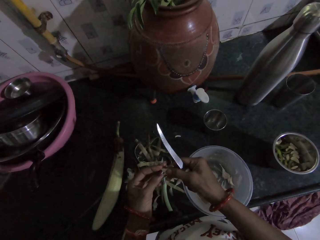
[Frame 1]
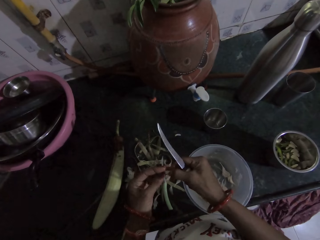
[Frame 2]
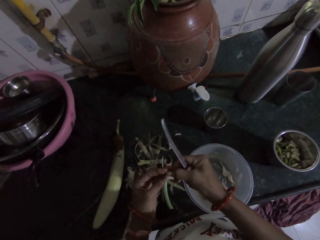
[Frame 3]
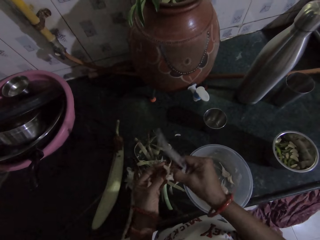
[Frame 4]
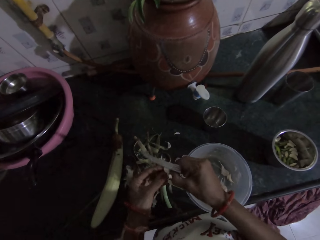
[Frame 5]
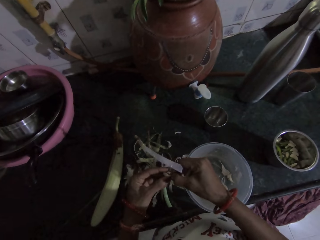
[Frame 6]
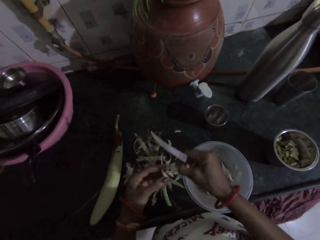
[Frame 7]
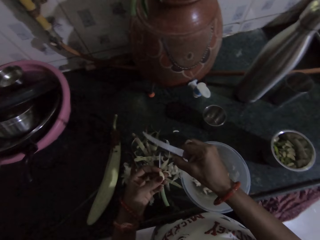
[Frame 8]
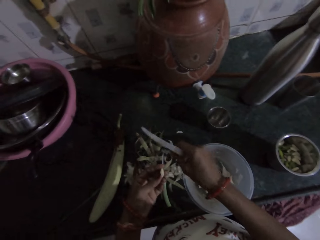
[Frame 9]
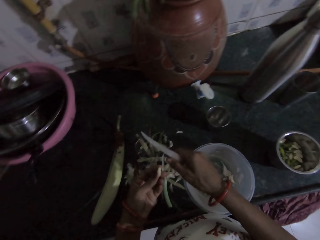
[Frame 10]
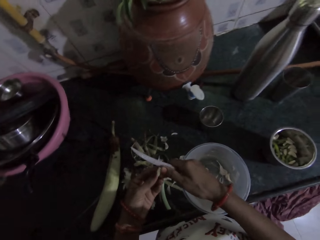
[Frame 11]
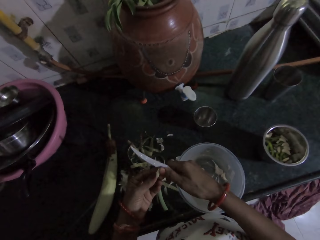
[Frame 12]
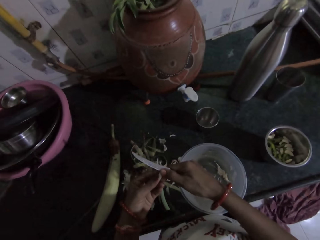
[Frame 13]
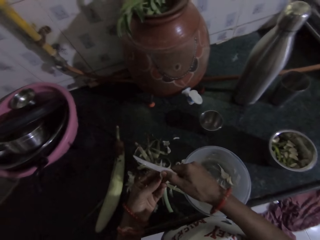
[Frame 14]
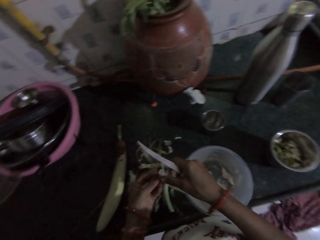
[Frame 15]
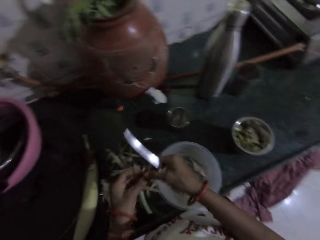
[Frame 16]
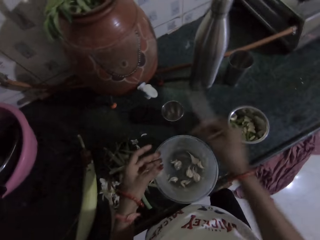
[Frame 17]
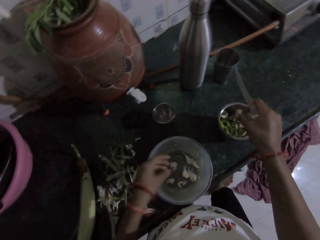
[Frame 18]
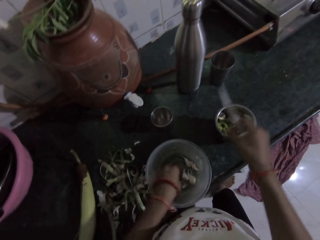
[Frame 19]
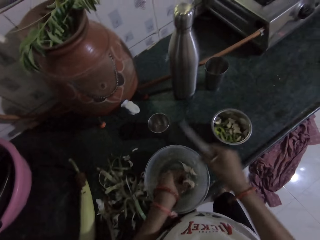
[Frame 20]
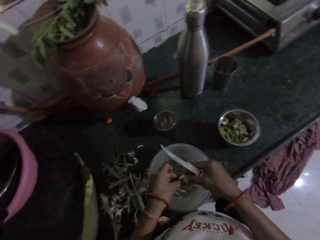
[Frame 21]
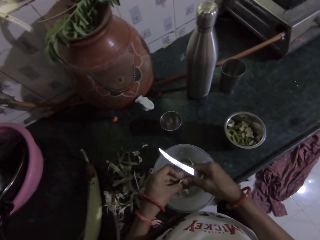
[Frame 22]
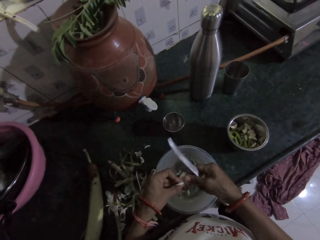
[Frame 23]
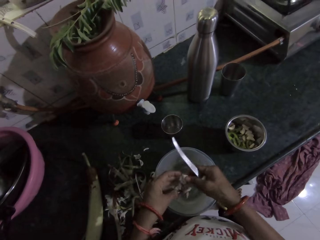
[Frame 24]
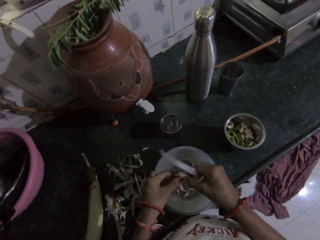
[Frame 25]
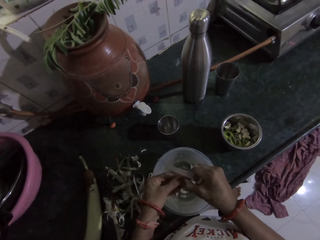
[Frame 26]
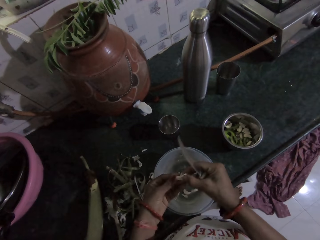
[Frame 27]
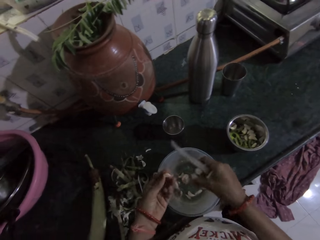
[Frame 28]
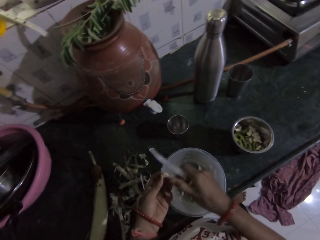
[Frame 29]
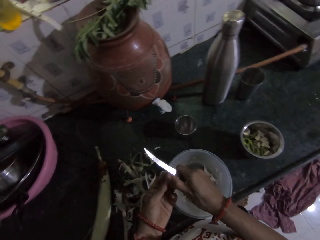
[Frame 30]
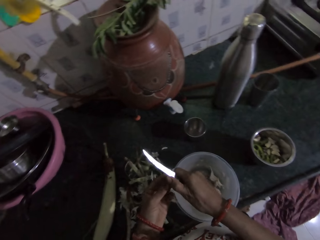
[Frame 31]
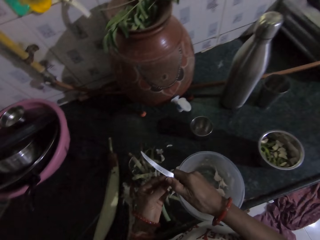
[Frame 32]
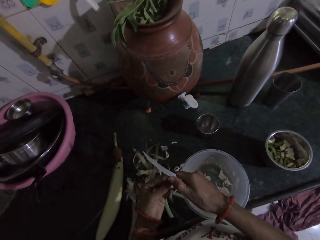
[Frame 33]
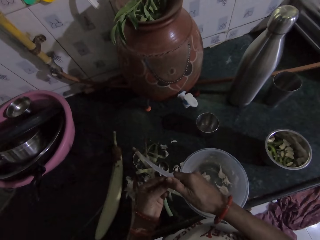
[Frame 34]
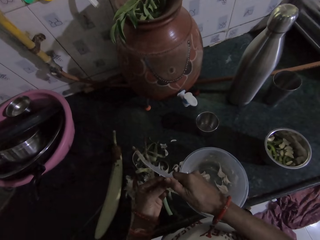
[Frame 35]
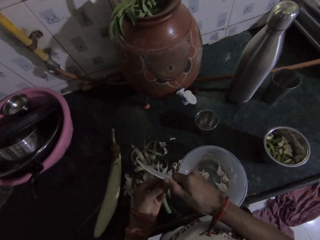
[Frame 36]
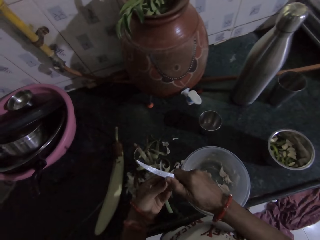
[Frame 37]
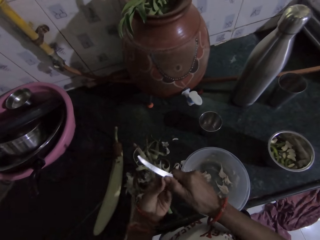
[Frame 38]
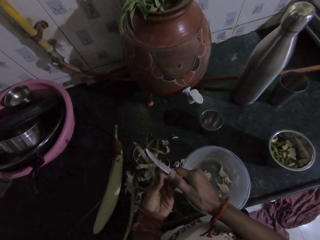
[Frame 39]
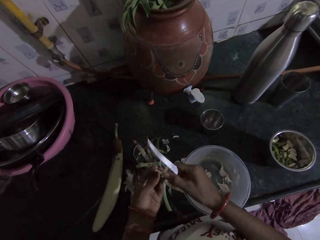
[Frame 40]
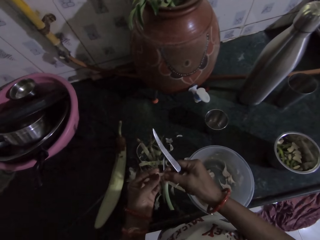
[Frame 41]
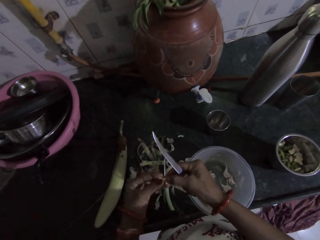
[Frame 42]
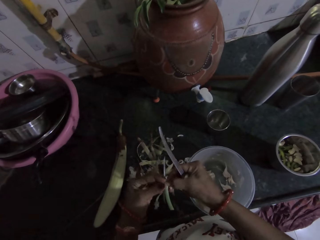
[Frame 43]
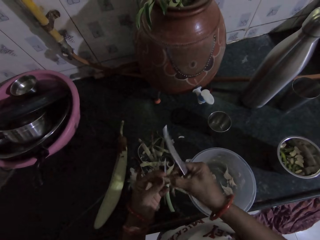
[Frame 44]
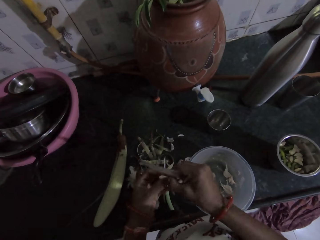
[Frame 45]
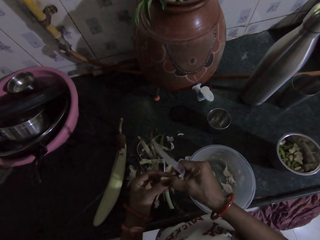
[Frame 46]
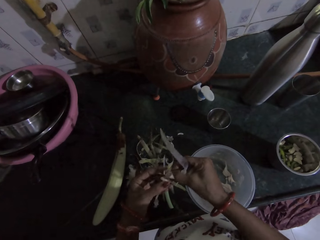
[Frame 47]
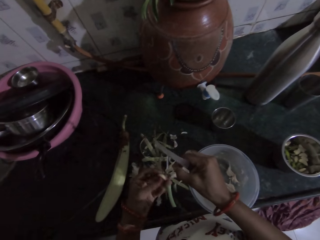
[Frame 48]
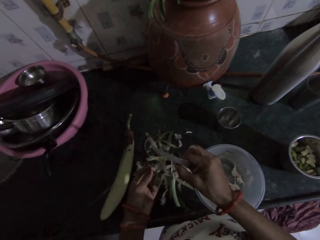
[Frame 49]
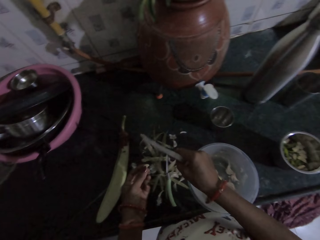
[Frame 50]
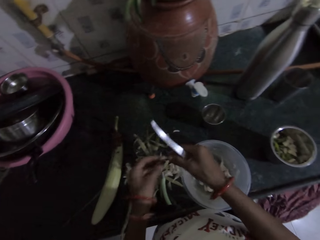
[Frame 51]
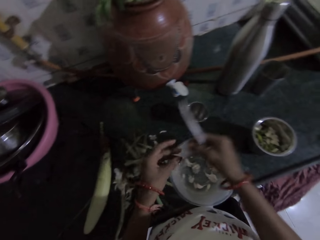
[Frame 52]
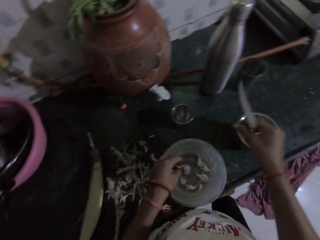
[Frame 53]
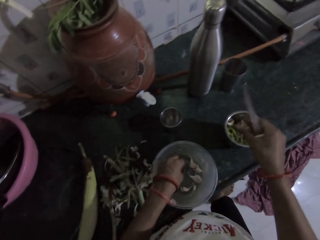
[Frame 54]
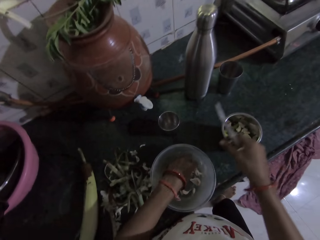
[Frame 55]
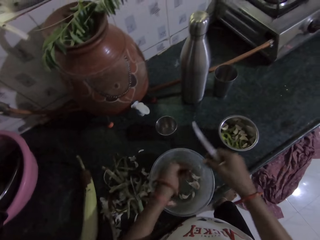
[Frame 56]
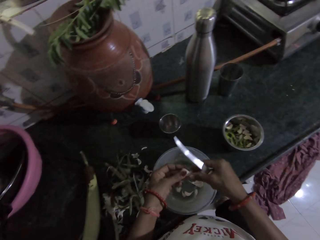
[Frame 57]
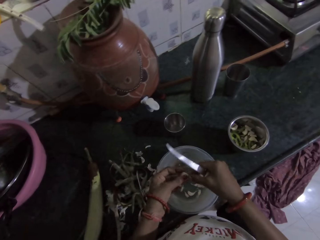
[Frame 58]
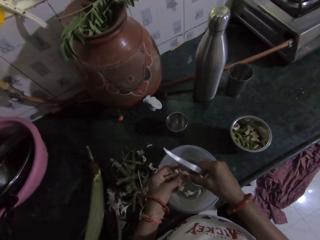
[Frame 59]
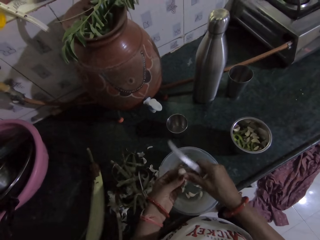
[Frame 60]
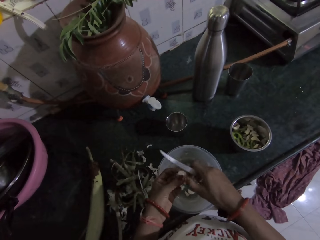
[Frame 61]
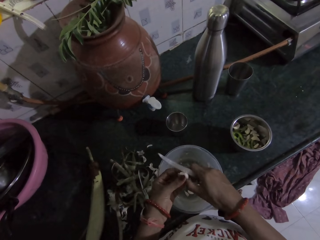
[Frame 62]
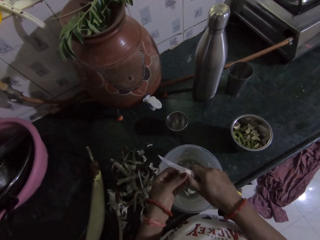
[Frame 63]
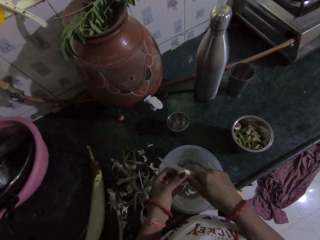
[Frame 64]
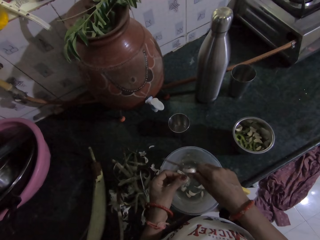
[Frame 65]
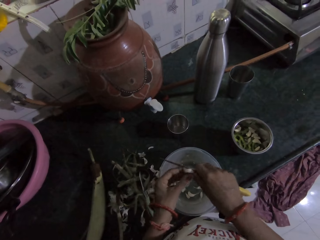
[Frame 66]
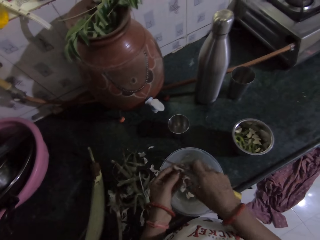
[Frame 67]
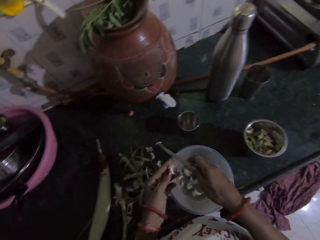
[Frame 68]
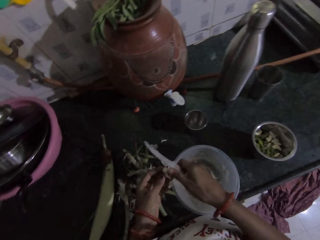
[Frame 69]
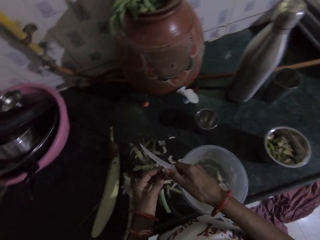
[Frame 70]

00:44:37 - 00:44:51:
The camera wearer peels the garlic back from the garlic in her left hand with her right hand. She drops the garlic back on the kitchen counter with her right hand. She peels the garlic back from the garlic in her left hand with the knife in her right hand. She passes the garlic from her left hand to her right hand. She drops the garlic or onion in the small bowl with her right hand. She picks a garlic from the bowl with her left hand. She peels the garlic back from the garlic in her left hand with the knife in her right hand. She peels the garlic back from the garlic in her left hand with her right hand. She drops the garlic back on the kitchen counter with her right hand. She passes the garlic from her left hand to her right hand. She drops the garlic in the small bowl with her right hand. She picks a garlic from the bowl with her left hand. She holds the garlic with both hands. She removes the onion peels. She slices the garlic in her left hand with the knife in her right hand into the bowl on the kitchen counter.

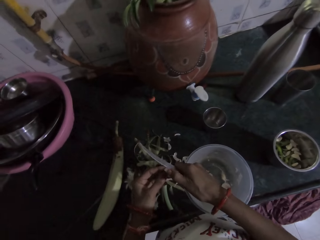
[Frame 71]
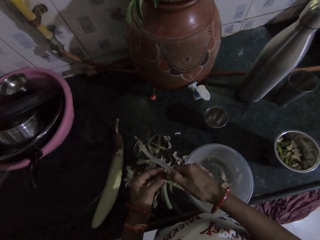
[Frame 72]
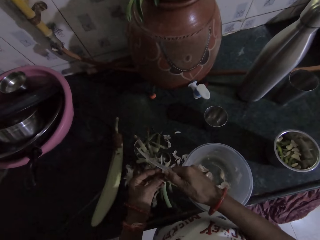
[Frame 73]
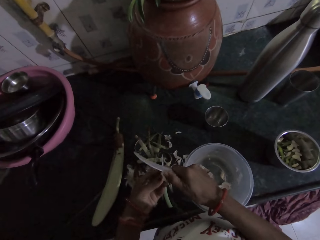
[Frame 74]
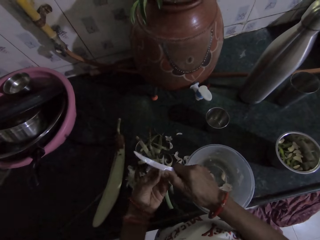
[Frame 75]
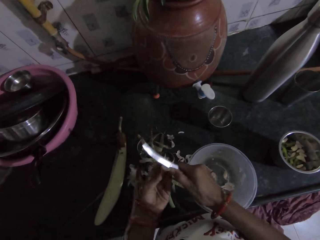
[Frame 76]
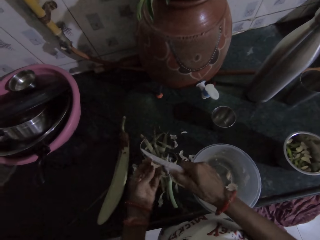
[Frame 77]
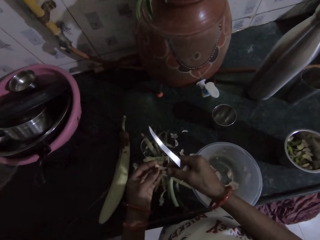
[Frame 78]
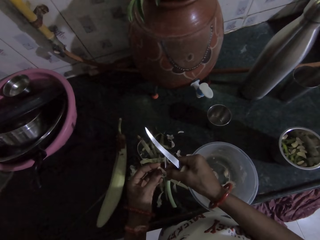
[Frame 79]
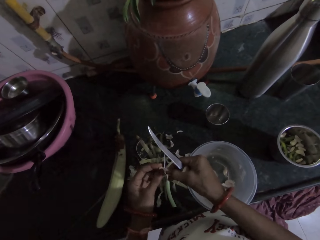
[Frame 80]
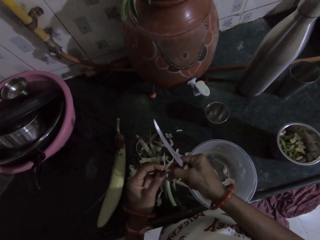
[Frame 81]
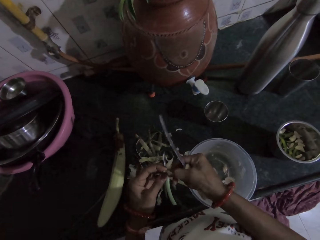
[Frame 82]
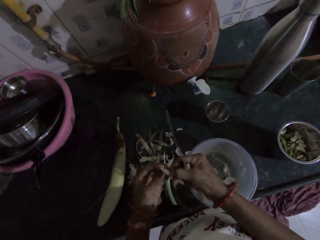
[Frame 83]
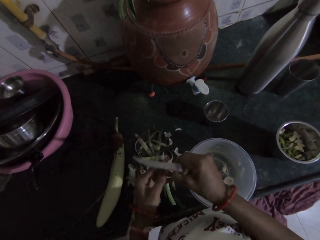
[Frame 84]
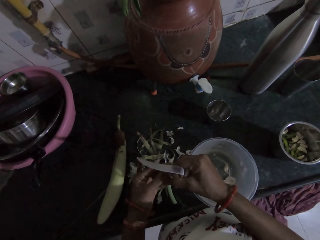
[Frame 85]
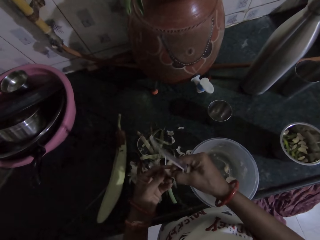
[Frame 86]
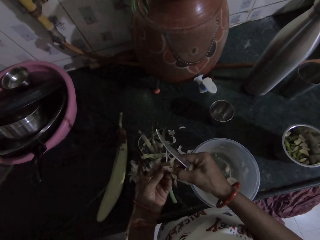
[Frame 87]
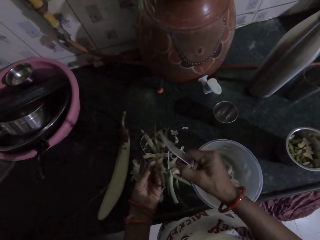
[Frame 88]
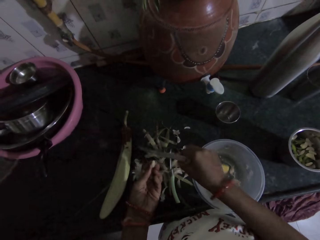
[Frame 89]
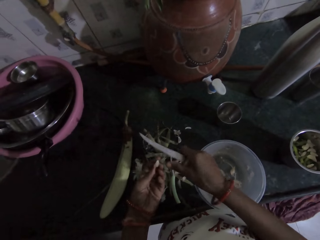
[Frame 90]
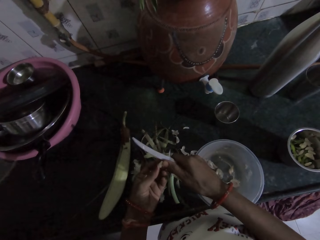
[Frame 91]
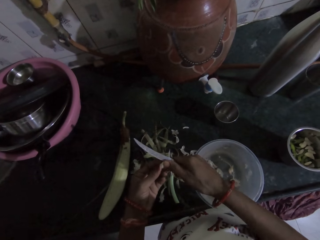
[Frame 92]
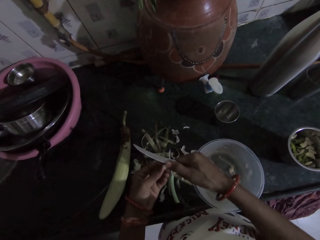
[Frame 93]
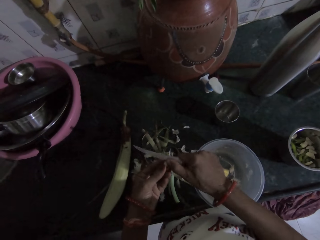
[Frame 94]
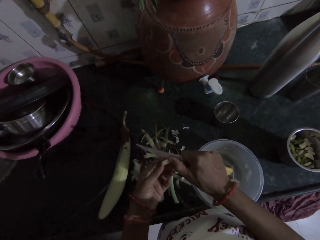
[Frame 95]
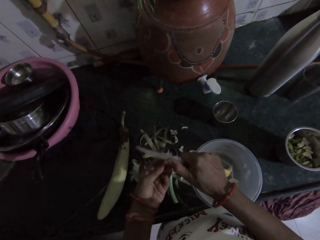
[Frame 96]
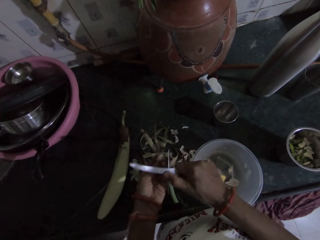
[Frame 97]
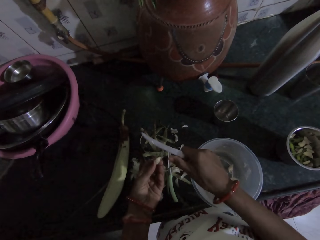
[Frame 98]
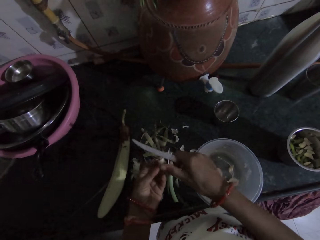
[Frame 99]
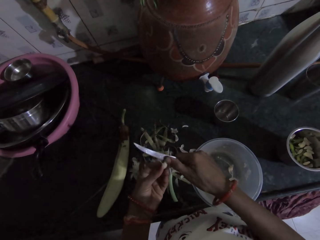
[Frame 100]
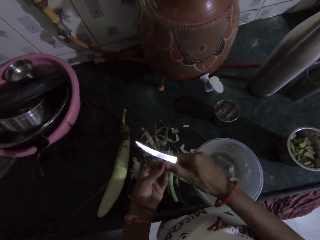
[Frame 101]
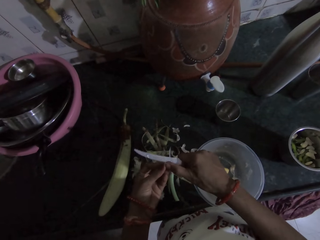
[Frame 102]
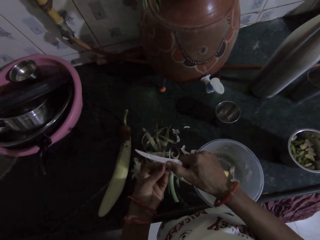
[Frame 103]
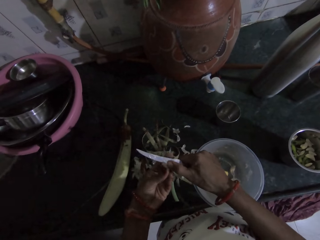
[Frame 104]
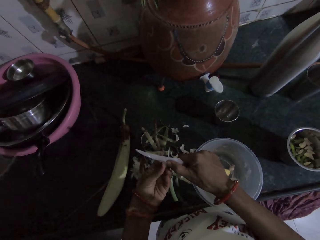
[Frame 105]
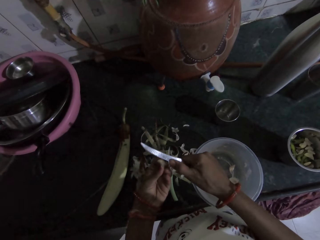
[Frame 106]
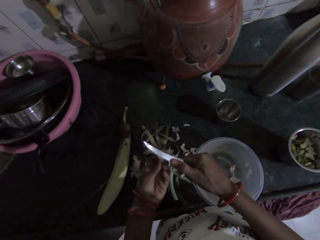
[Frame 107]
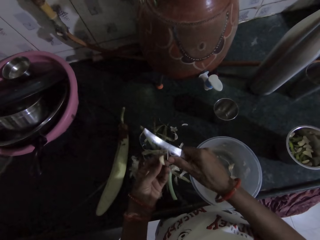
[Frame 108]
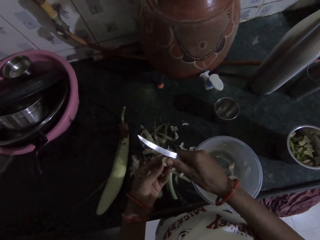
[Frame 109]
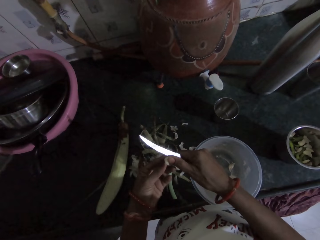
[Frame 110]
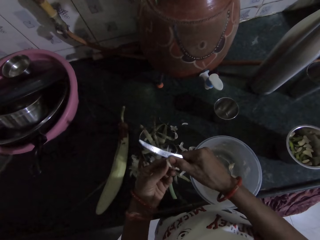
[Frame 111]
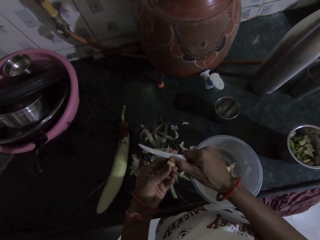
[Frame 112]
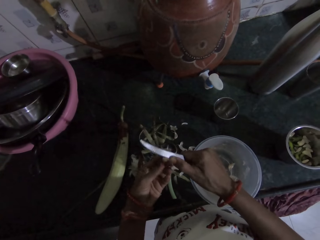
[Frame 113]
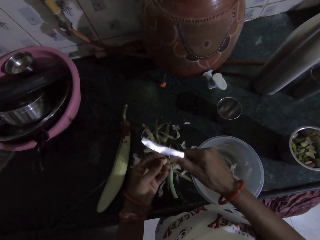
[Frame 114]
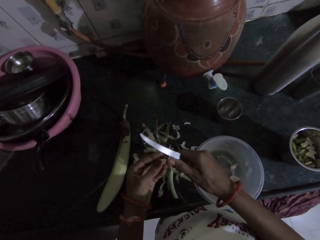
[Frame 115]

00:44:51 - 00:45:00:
The camera wearer peels the garlic back from the garlic in her left hand with the knife in her right hand. She drops the garlic back on the kitchen counter with her right hand. She peels the garlic back from the garlic in her left hand with her right hand. She drops the garlic back on the kitchen counter with her right hand. She peels the garlic back from the garlic in her left hand with the knife in her right hand.
